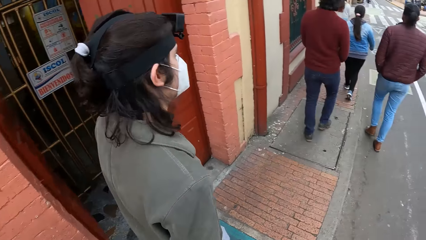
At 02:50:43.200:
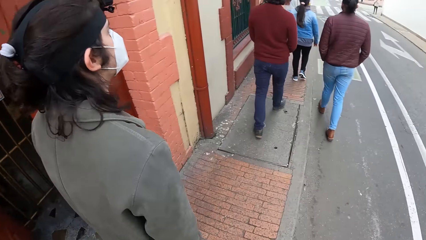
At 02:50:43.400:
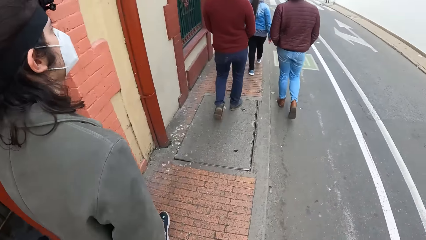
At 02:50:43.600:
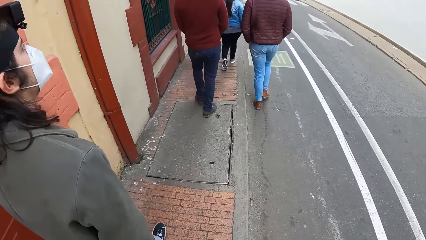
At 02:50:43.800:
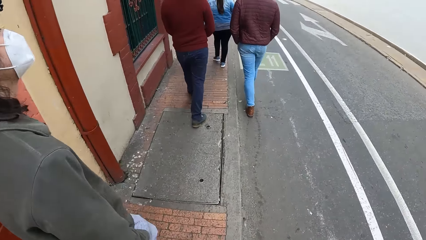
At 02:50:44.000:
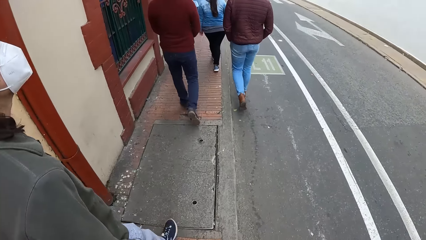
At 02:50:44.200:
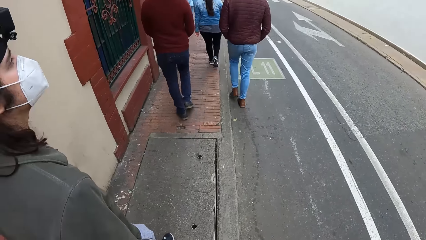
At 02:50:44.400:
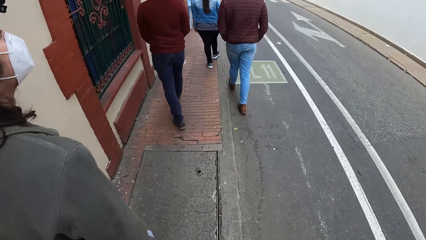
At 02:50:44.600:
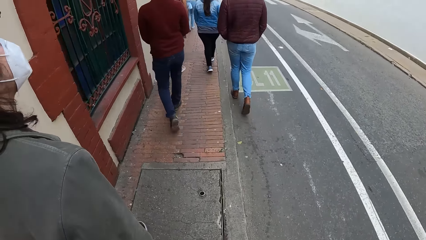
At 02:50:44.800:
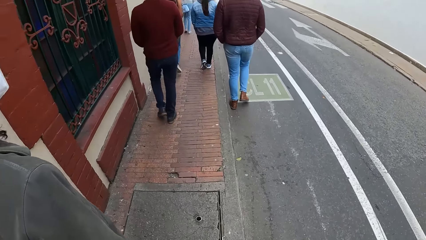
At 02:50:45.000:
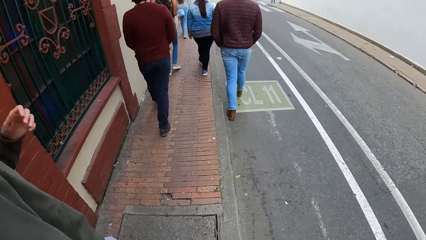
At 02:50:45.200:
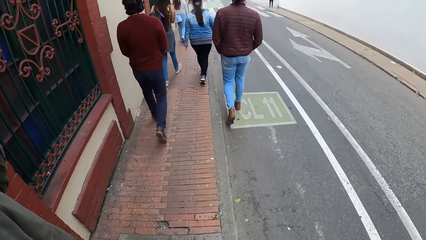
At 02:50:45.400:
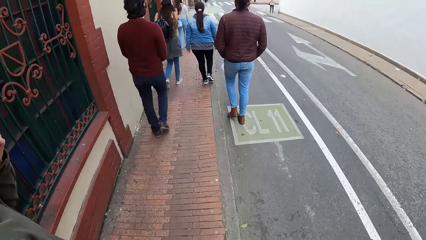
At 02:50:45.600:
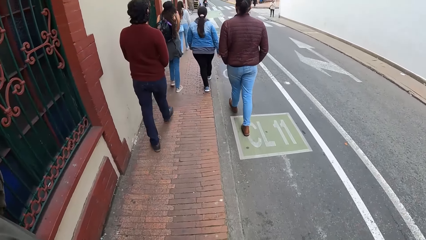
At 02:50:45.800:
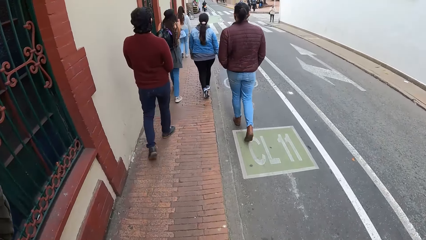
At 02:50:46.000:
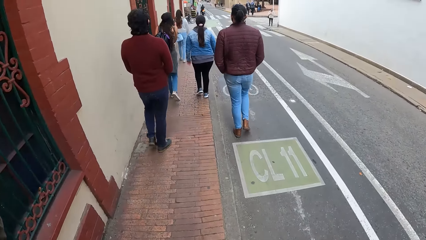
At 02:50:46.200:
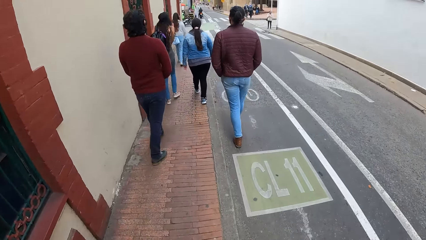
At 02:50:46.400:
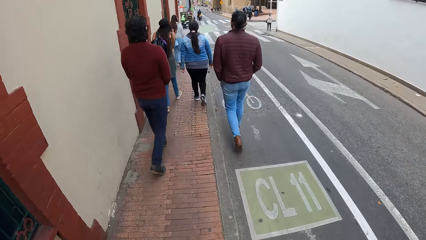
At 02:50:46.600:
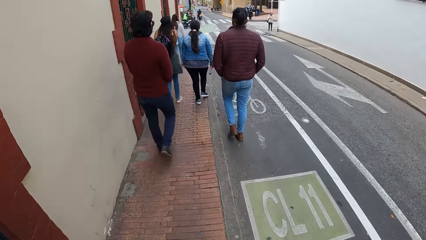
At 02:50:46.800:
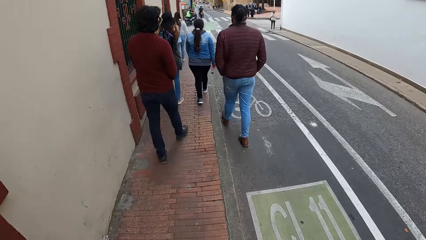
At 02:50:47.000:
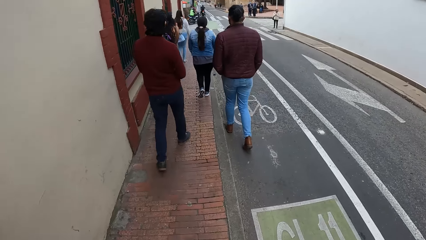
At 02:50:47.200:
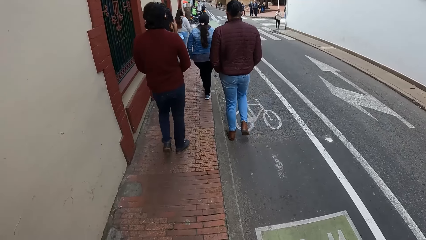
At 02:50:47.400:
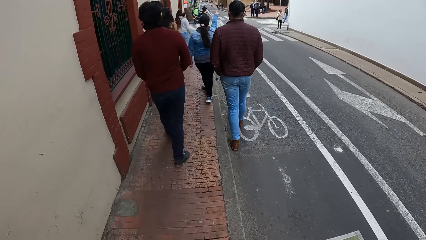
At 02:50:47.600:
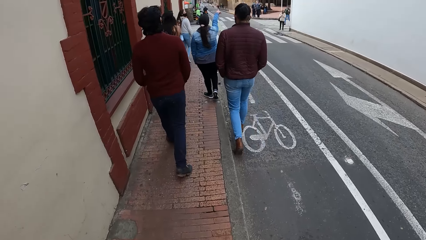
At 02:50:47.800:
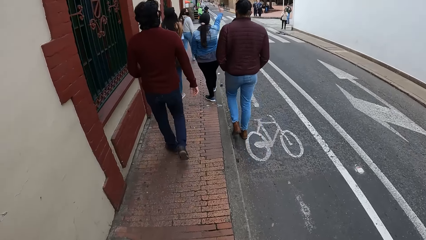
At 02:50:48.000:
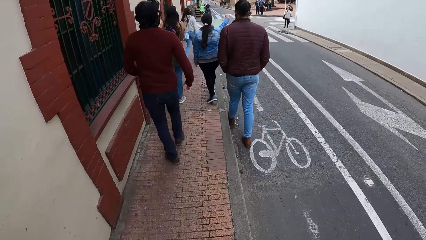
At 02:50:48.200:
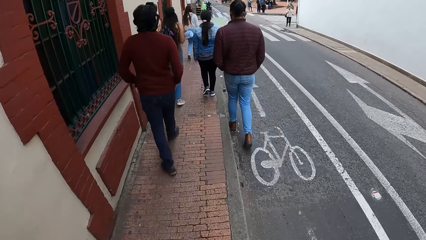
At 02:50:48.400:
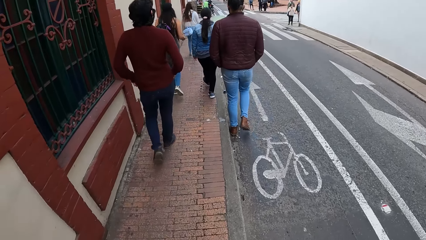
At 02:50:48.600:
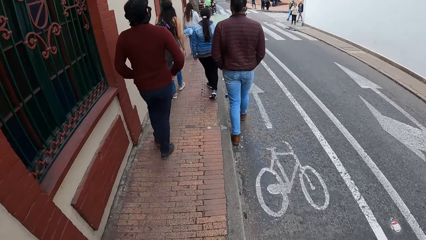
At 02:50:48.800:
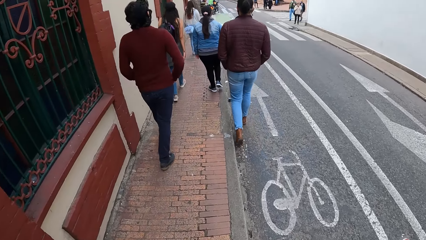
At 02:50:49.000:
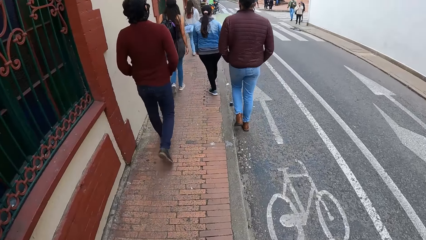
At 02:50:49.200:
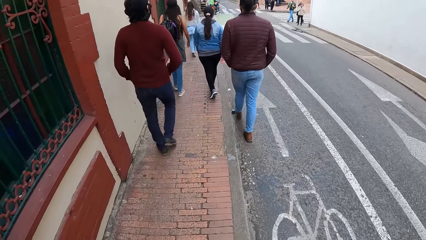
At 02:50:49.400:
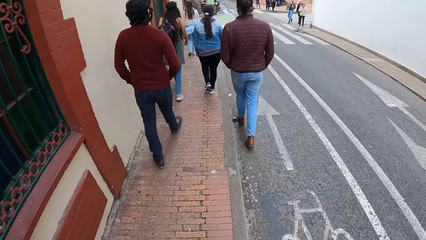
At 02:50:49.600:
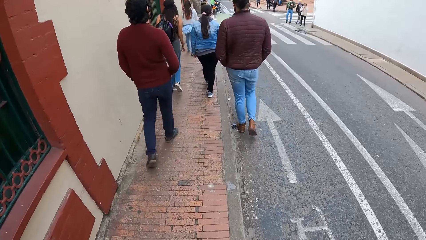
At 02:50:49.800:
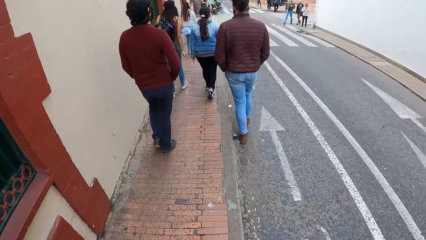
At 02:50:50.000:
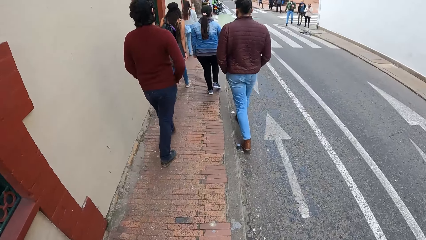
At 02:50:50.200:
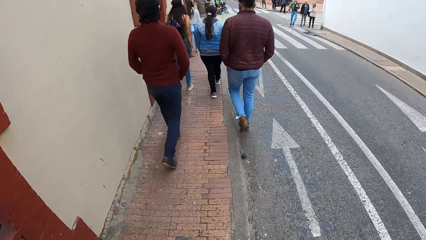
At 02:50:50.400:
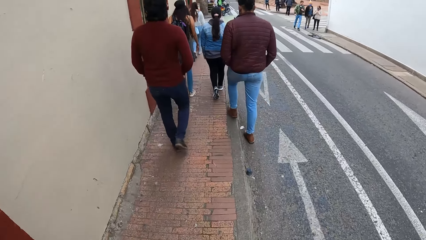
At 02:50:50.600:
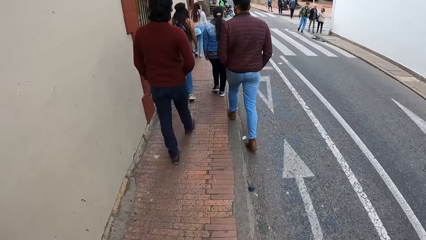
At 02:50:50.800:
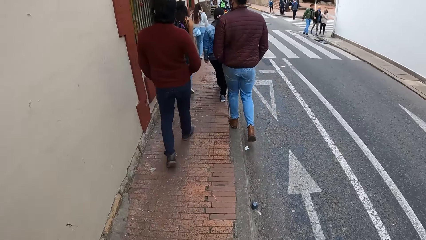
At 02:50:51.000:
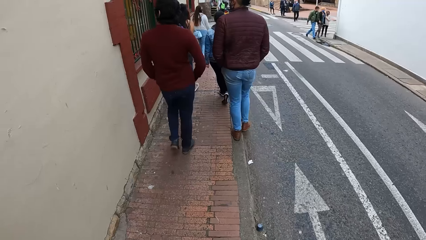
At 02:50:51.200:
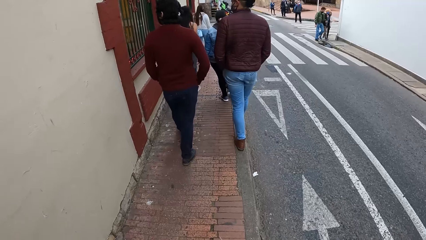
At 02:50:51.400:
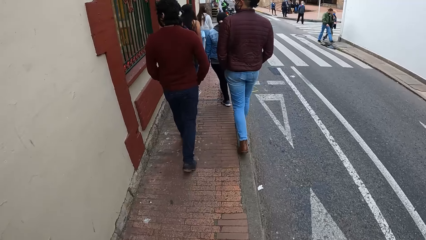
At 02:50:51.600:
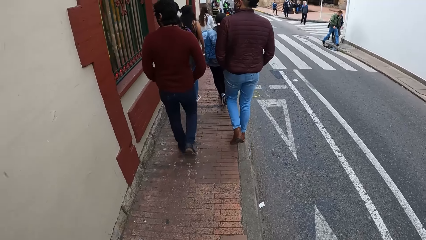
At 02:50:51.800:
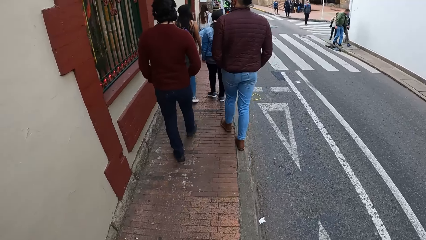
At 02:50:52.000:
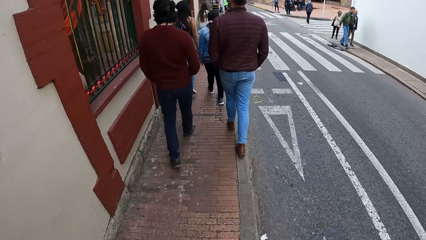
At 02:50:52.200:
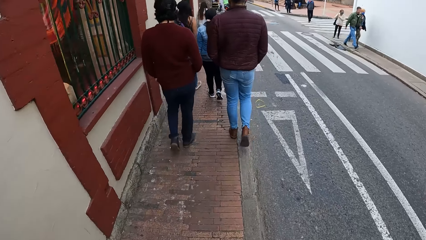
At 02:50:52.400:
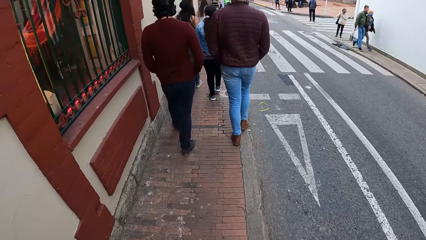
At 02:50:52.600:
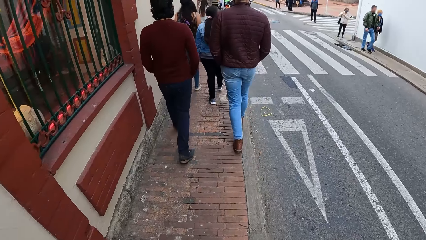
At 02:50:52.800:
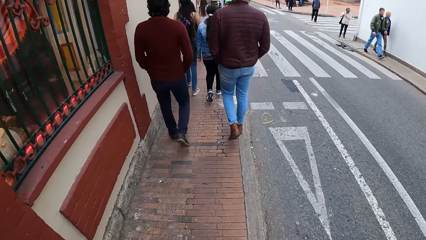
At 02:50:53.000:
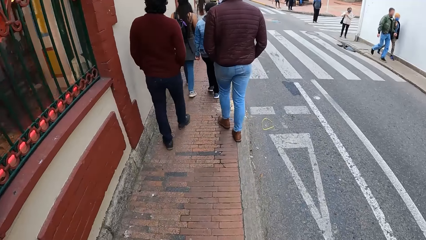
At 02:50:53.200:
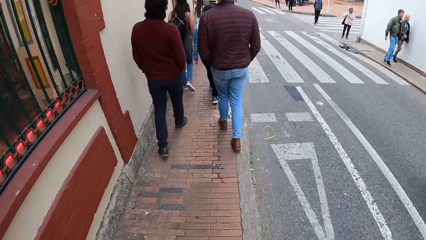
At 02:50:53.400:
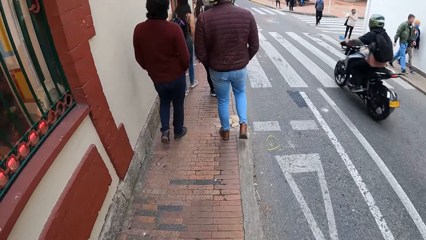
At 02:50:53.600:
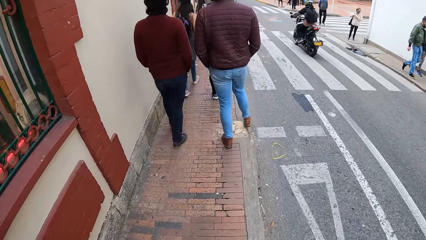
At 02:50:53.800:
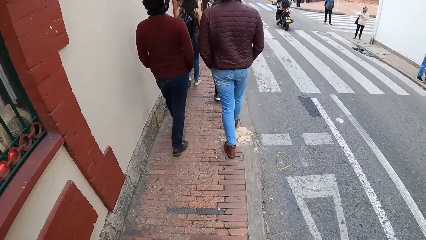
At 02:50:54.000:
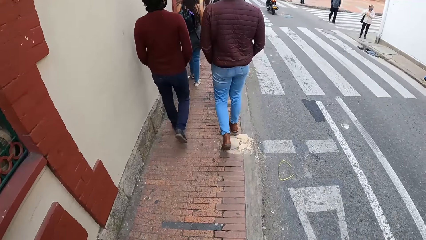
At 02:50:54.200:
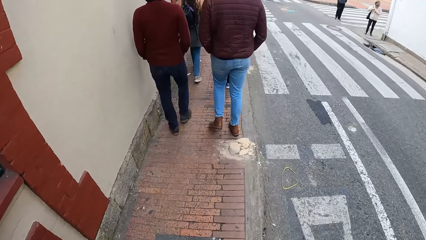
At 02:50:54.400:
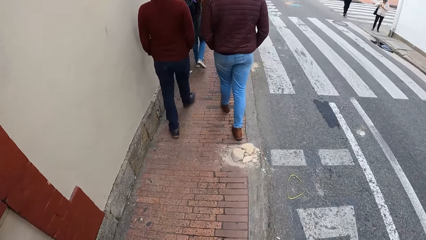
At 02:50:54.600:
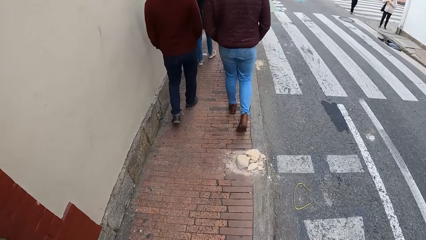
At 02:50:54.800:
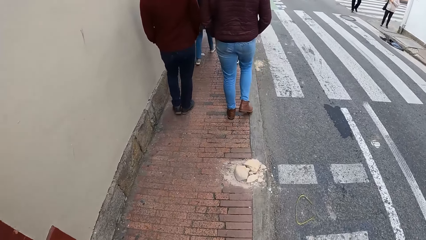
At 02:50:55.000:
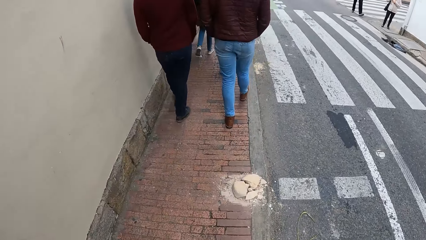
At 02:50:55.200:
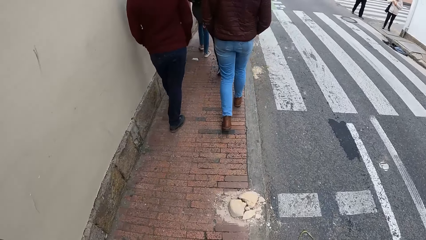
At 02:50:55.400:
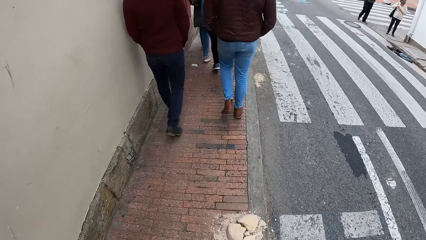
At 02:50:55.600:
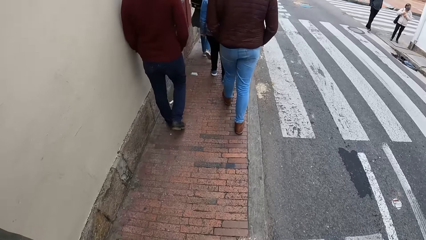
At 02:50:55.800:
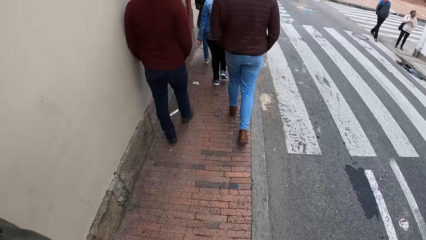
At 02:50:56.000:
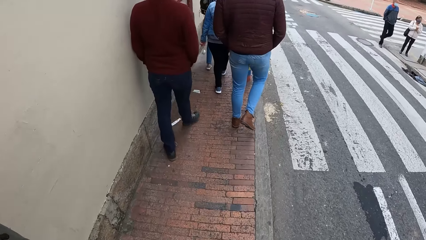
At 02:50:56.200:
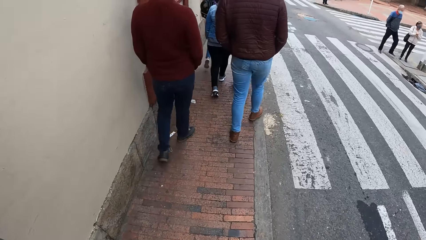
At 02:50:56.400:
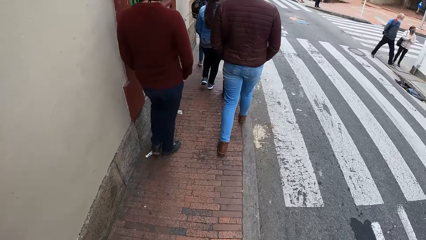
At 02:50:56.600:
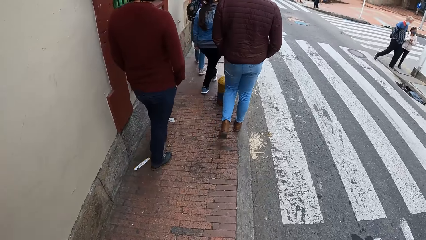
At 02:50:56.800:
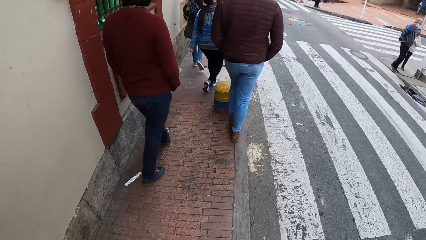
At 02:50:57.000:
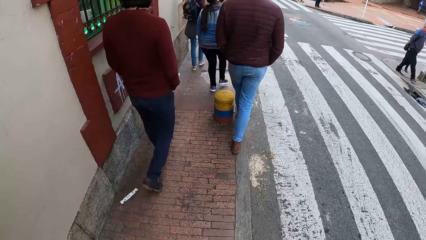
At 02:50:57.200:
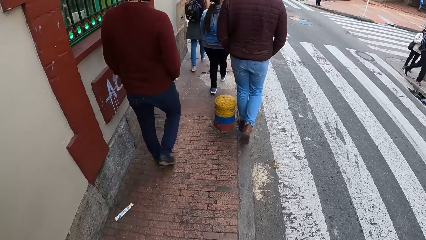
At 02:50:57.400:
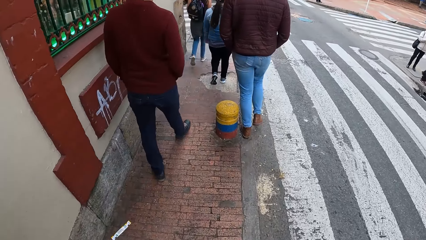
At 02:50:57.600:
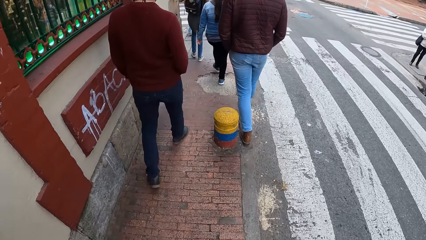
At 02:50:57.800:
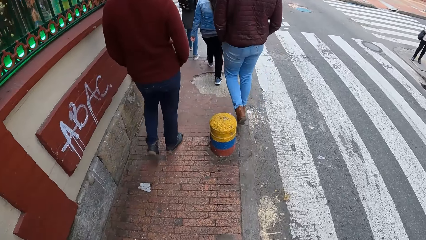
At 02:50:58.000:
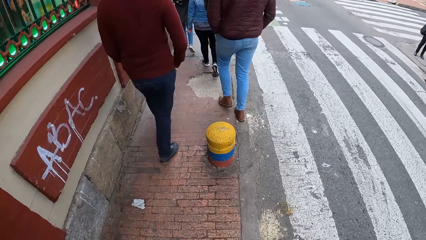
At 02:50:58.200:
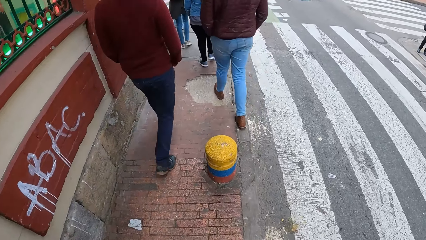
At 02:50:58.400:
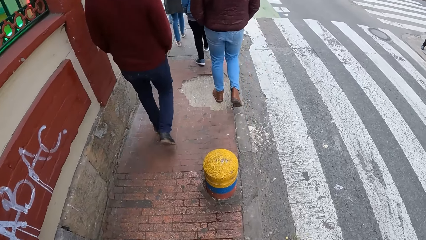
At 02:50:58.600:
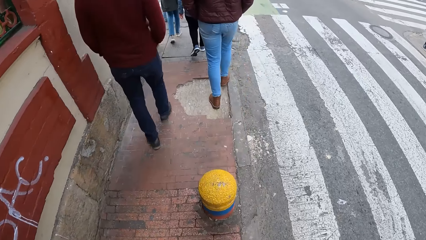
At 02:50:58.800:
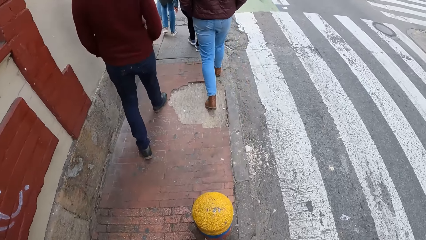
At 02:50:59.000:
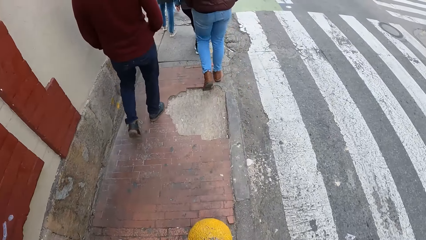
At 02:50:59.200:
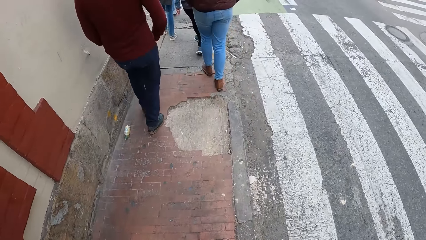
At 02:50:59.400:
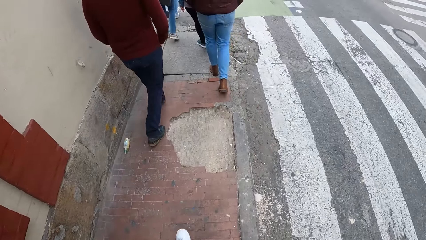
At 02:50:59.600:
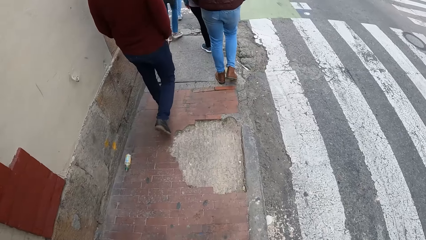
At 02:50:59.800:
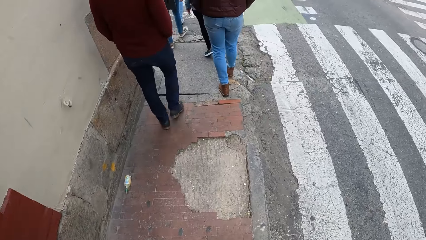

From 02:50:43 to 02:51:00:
The man touches his face with his left hand.
